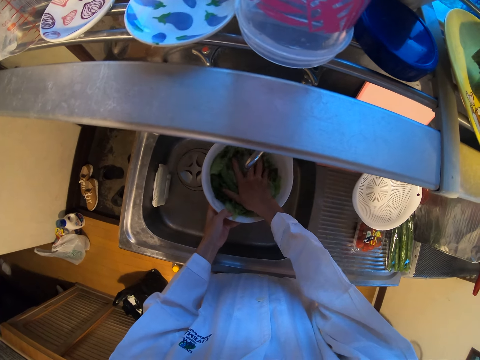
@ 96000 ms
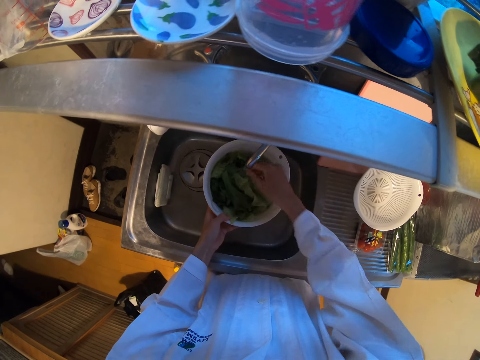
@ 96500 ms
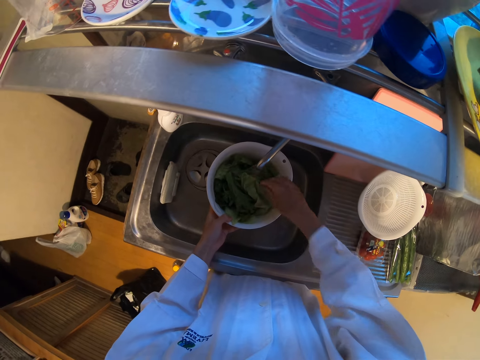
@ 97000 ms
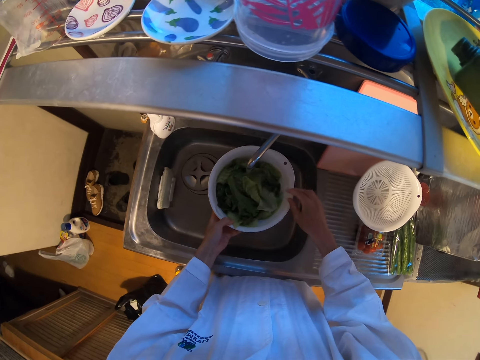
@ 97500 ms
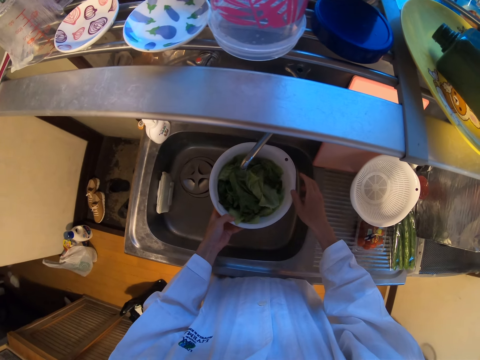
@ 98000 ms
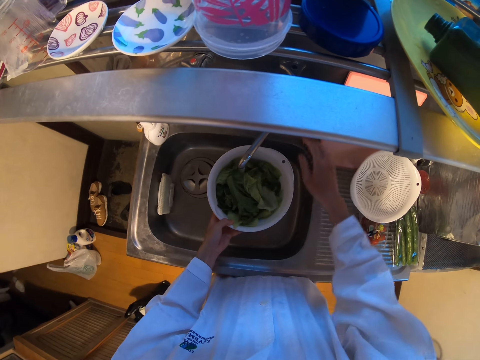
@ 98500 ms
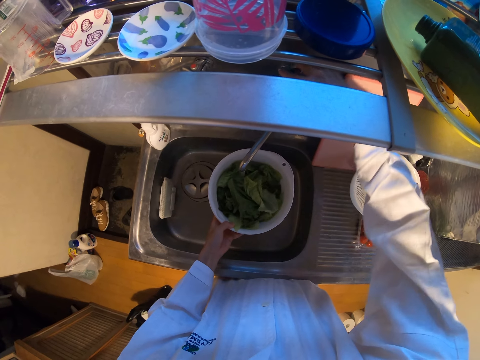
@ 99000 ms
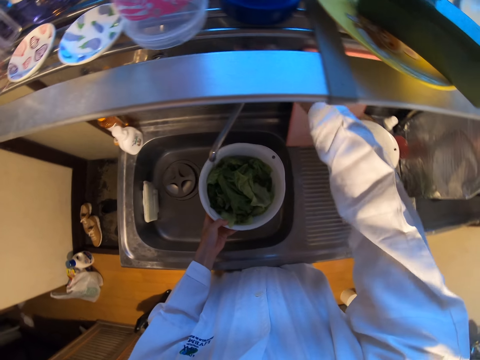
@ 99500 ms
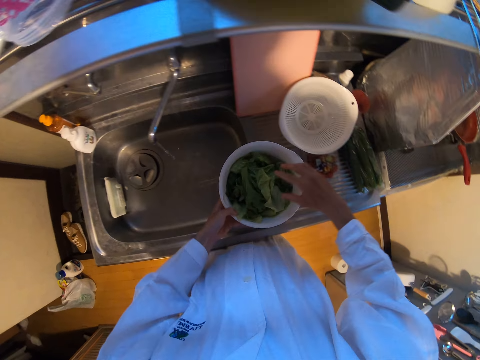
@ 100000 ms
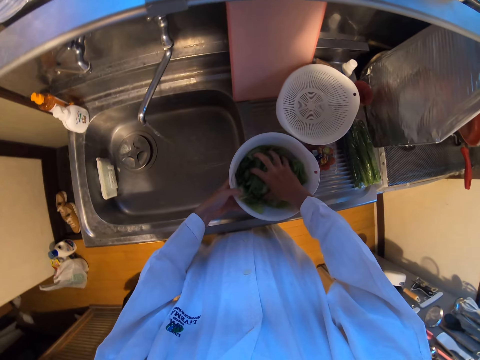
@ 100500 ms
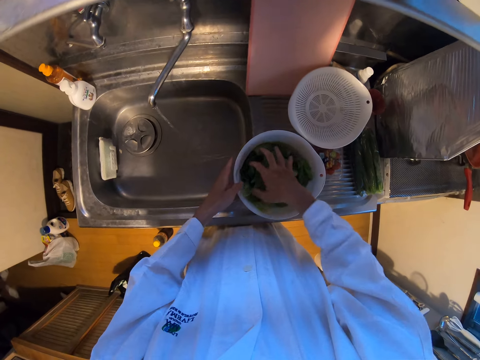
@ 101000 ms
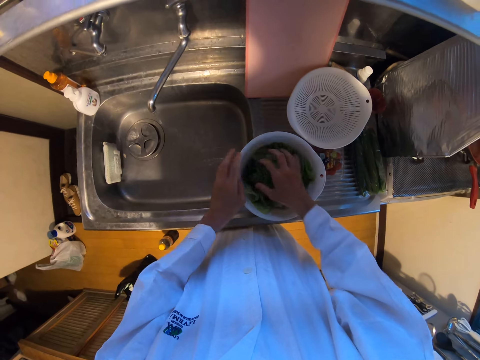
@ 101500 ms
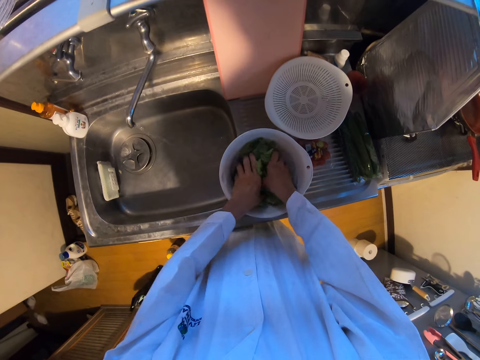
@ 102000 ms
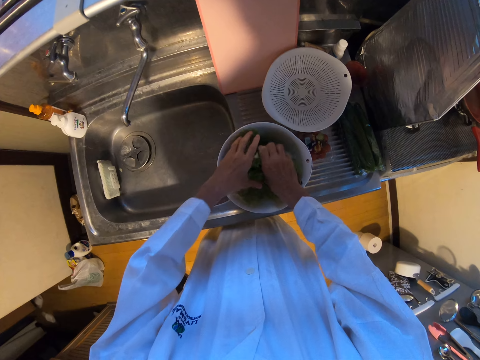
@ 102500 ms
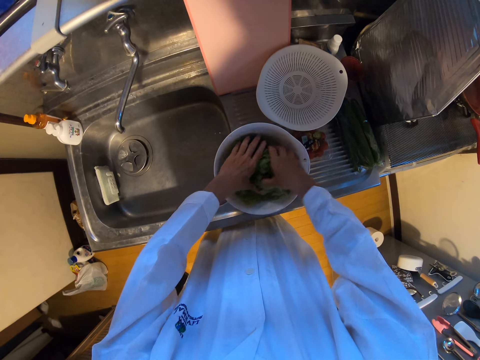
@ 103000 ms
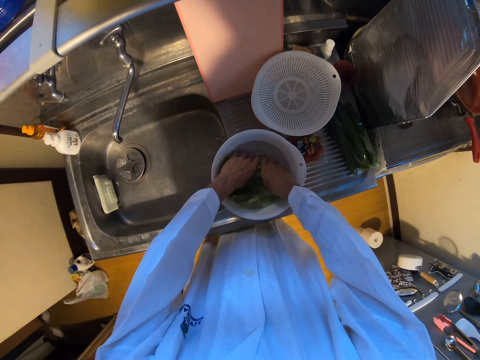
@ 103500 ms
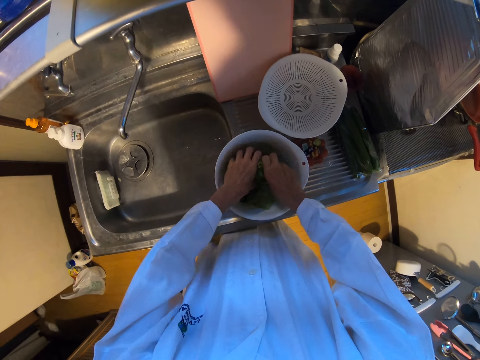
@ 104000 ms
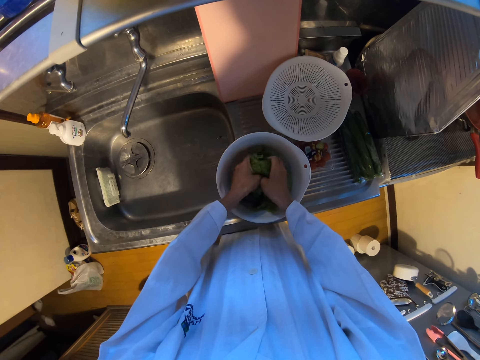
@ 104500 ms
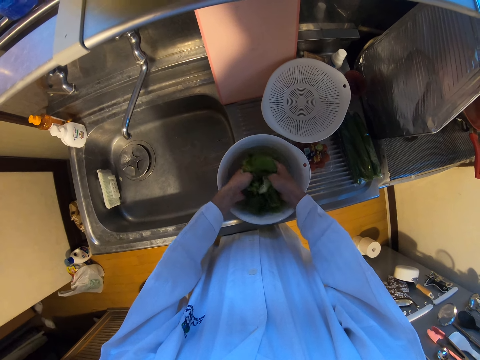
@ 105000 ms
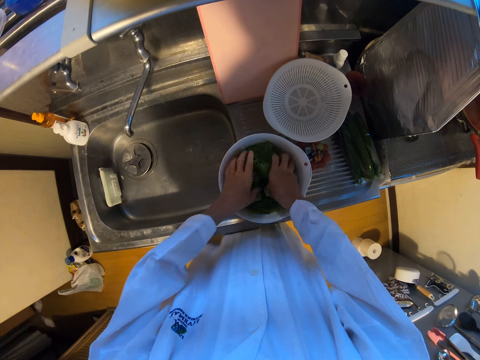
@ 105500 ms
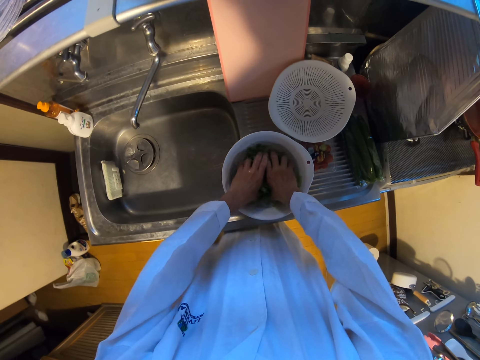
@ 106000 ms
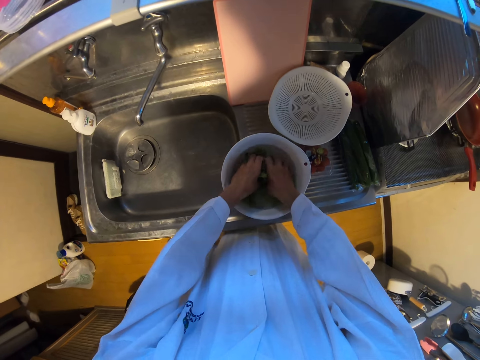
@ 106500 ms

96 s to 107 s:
The camera wearer switches off the tap. They drop the container on the sink. They rinse the lettuce in the container on the sink. They press the vegetable.

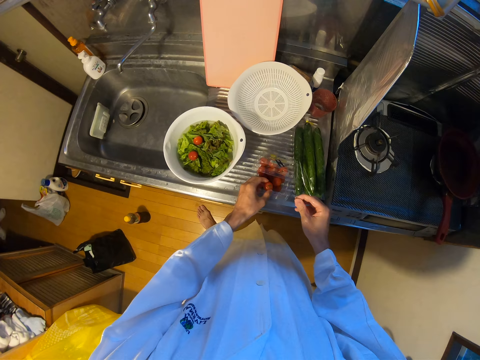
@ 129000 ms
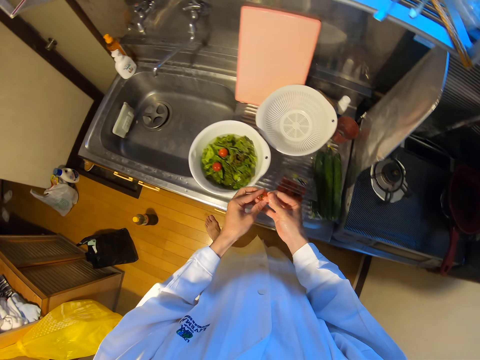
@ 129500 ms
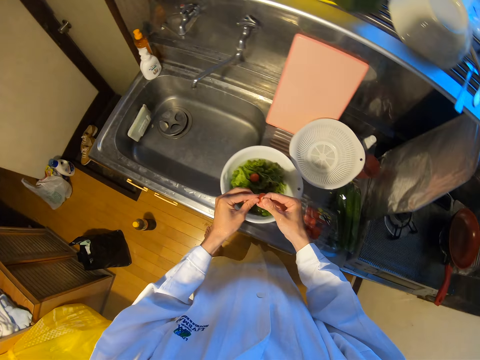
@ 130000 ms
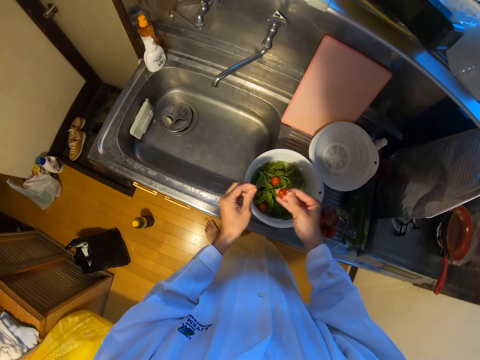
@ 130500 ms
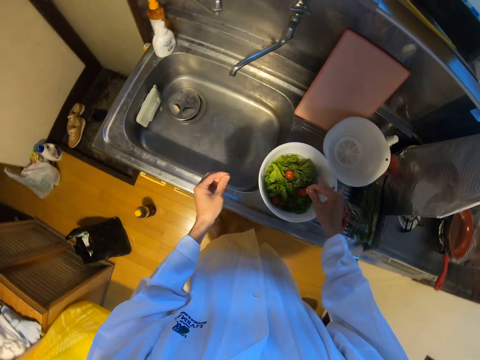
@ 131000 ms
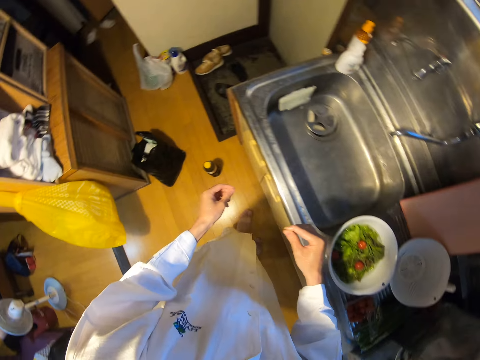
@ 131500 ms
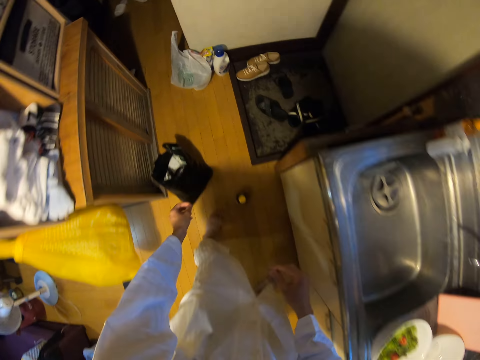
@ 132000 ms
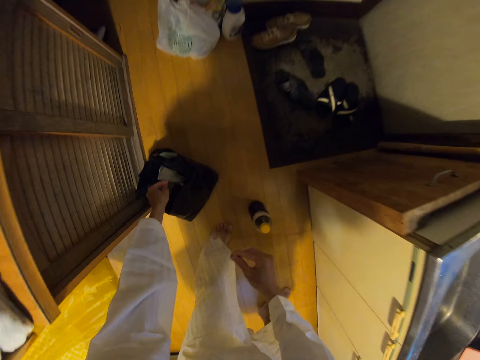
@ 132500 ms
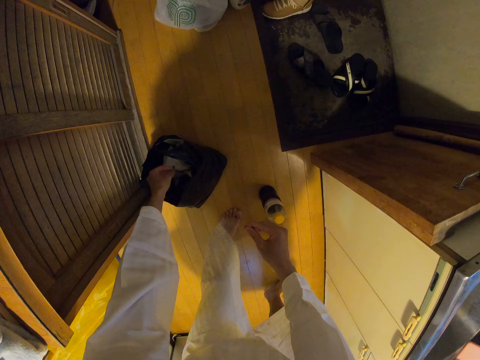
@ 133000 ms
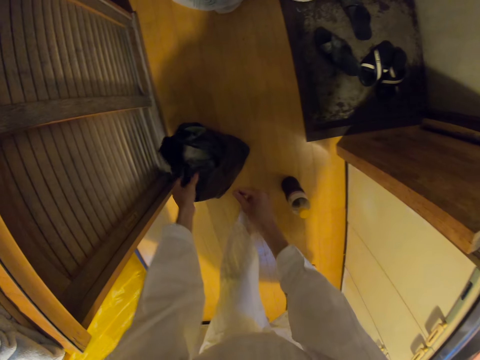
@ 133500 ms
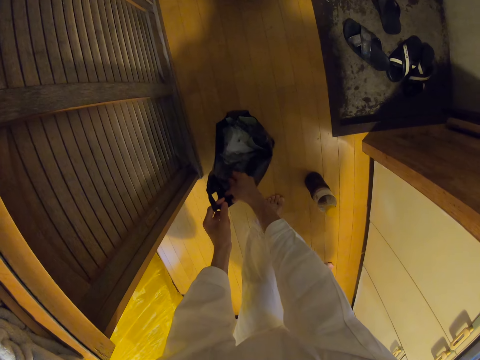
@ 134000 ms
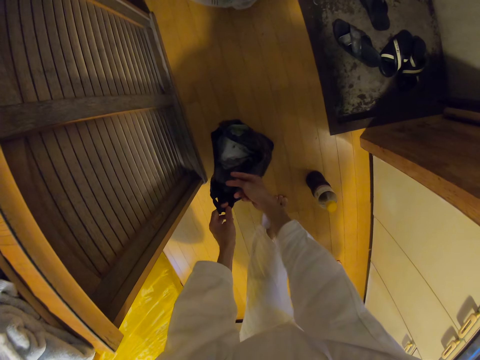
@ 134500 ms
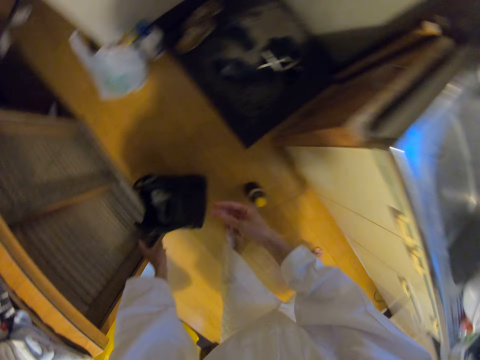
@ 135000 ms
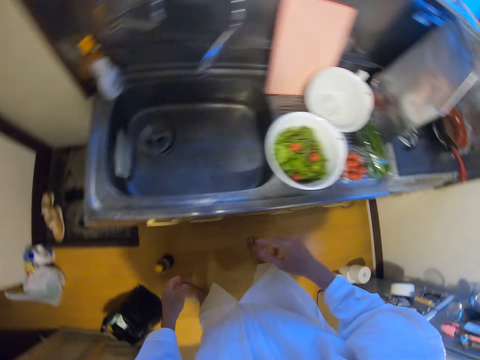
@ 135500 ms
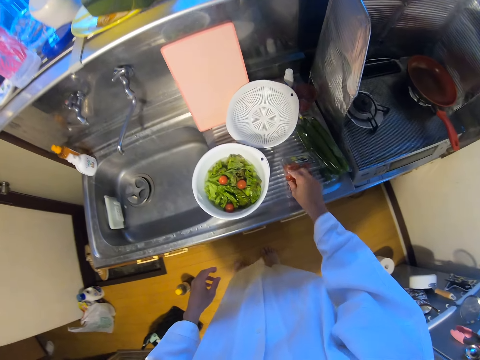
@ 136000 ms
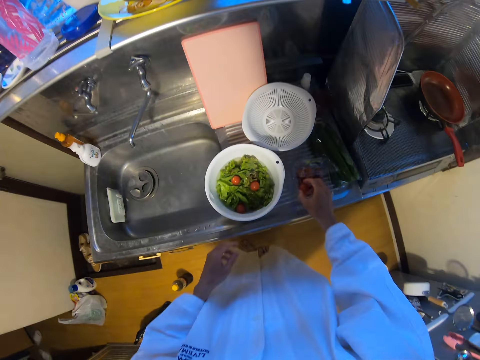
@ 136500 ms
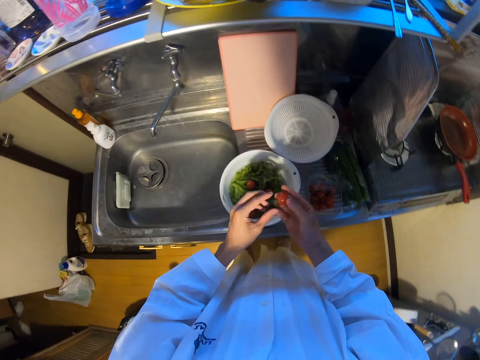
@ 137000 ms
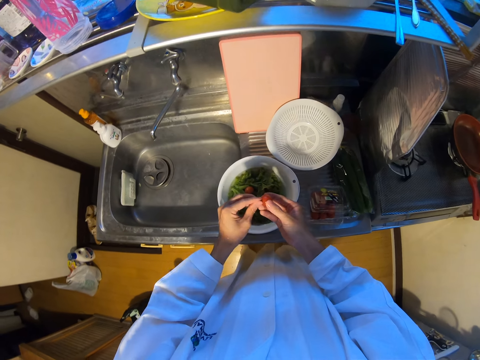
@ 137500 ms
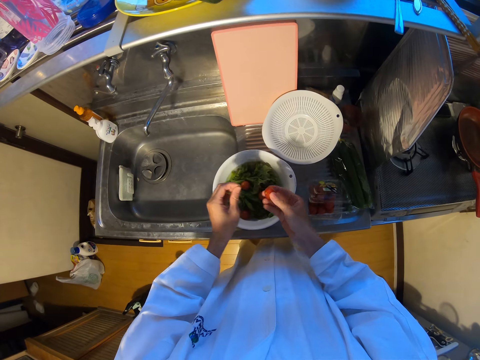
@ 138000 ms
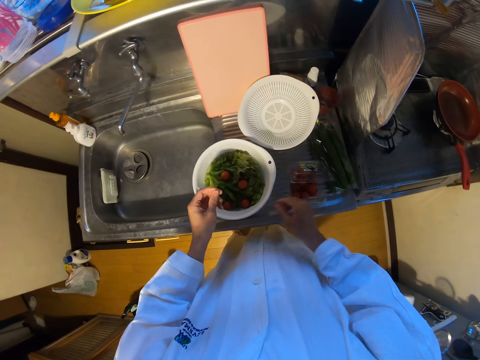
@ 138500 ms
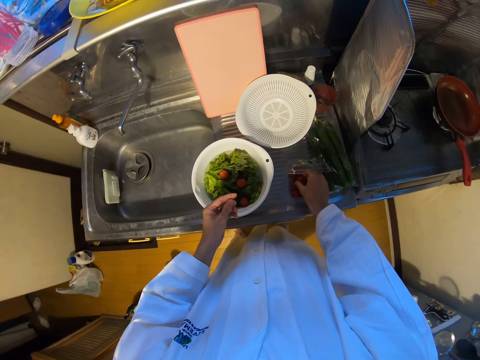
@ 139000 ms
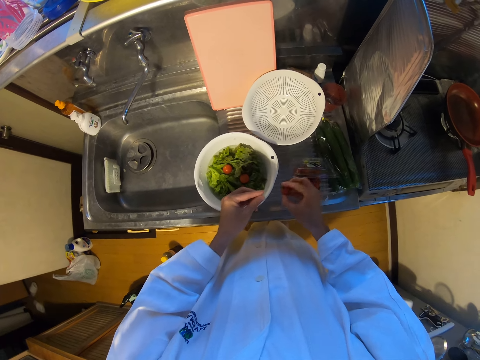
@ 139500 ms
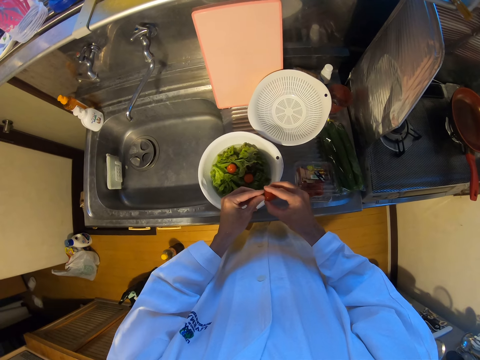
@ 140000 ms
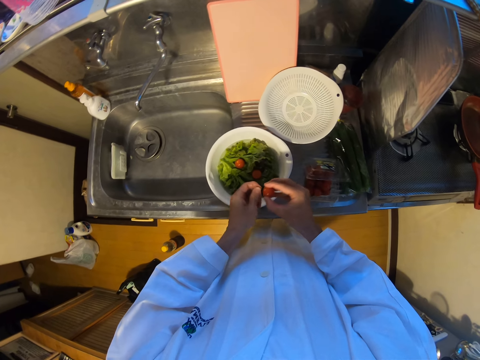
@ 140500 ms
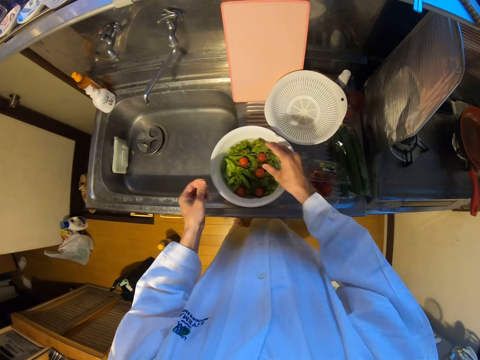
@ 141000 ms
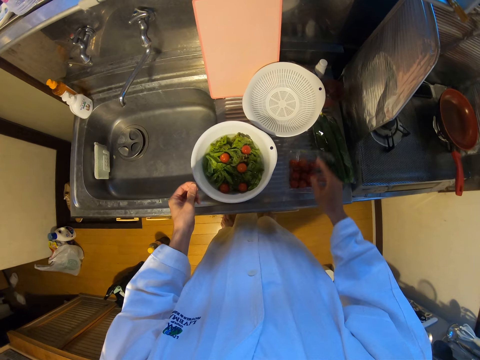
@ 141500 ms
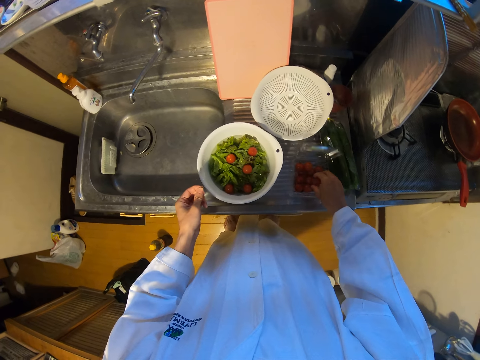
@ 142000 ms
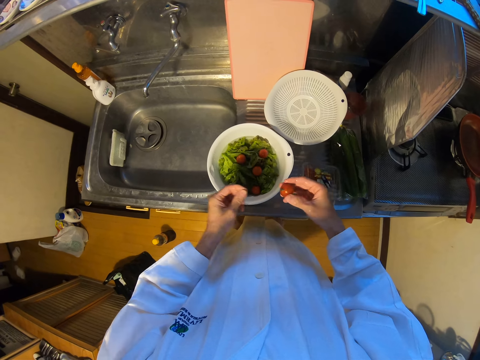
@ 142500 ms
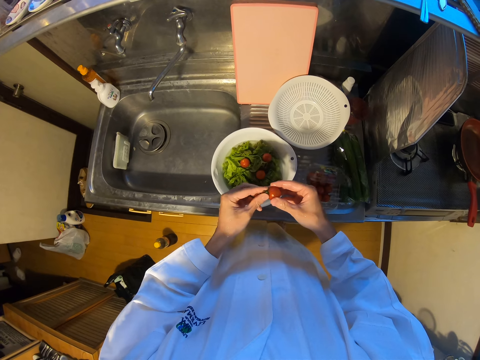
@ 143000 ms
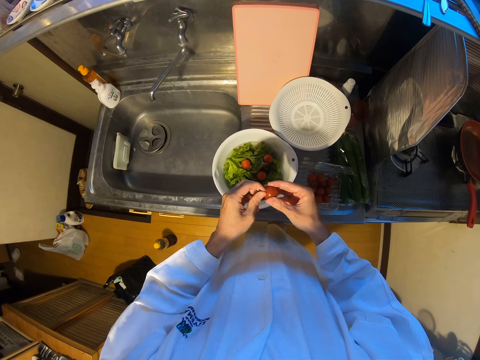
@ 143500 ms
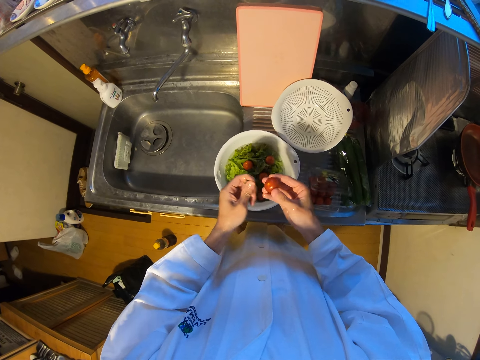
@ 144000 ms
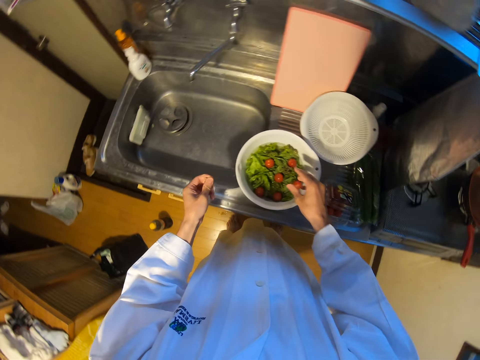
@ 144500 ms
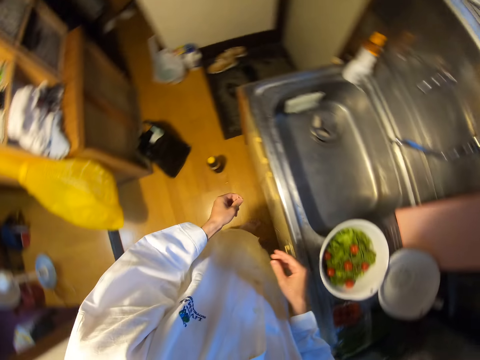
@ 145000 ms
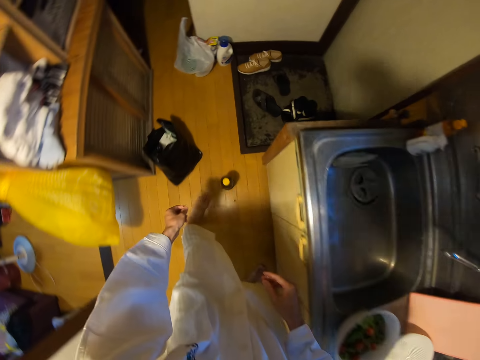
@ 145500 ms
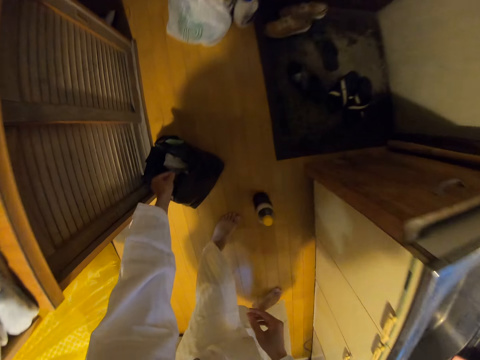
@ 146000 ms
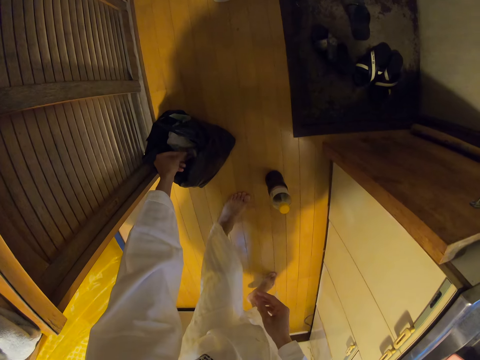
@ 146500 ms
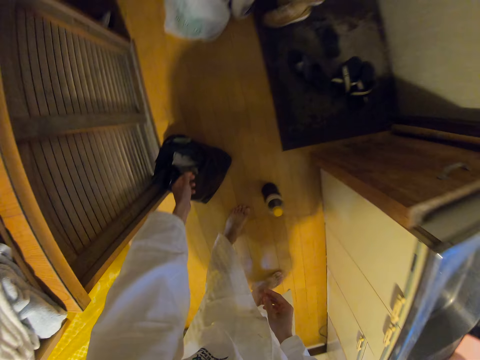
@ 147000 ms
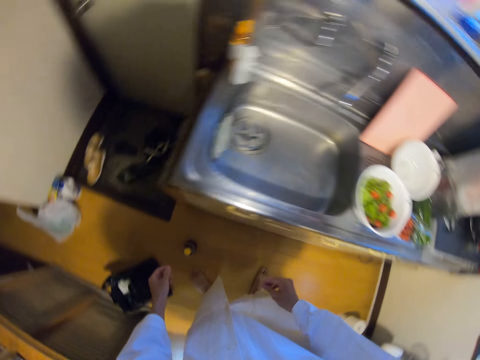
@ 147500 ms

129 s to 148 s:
The camera wearer picks up another grape or tomato from the container. They drop the grape on the plate on the sink. They move a step. They drop the stalk of the grape in the waste bin. They move a step. They pick up another grape from the container. They remove the stalk of the grape. They drop the grape in the plate on the sink. They pick up another grape from the container. They remove the stalk of the grape. They drop the grape in the plate on the sink. They pick up another grape from the container. They remove the stalk of the grape. They drop the grape in the plate on the sink. They move a step. They drop the stalk of the grape in the waste bin.
